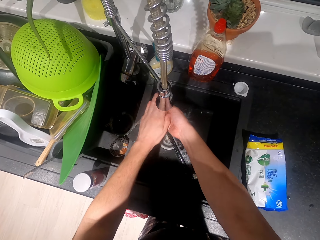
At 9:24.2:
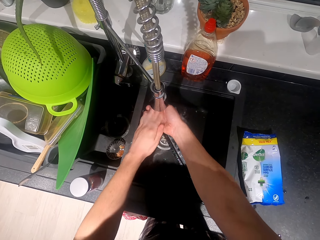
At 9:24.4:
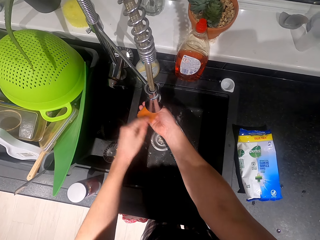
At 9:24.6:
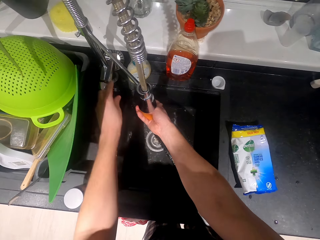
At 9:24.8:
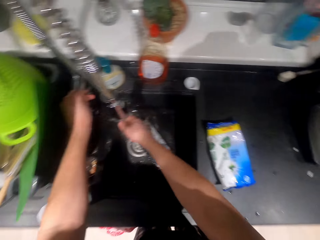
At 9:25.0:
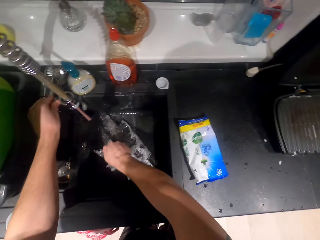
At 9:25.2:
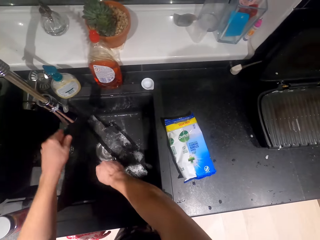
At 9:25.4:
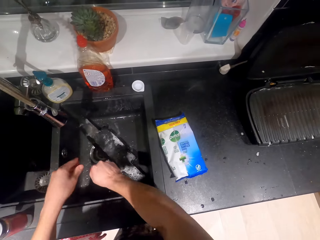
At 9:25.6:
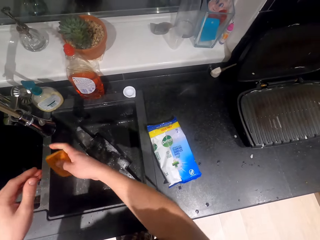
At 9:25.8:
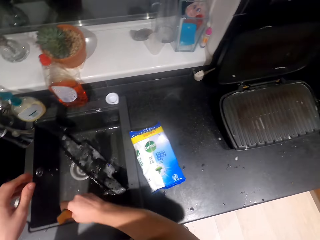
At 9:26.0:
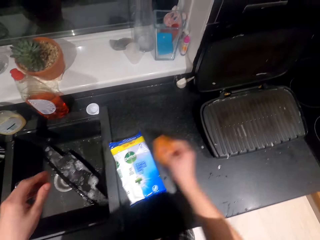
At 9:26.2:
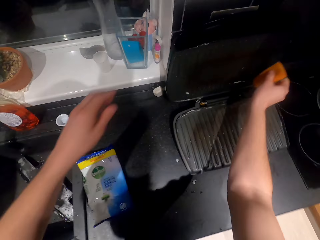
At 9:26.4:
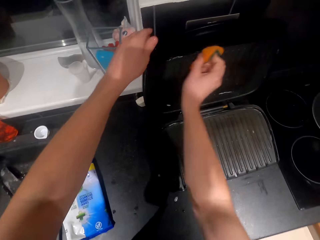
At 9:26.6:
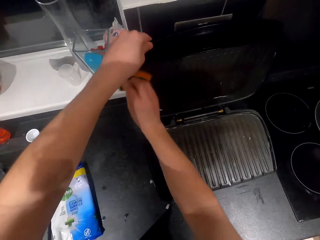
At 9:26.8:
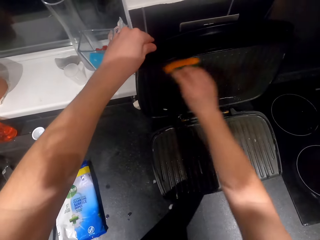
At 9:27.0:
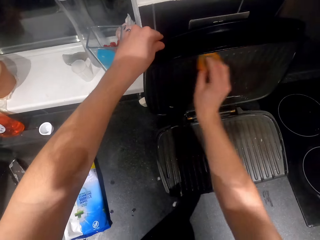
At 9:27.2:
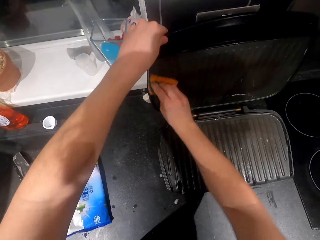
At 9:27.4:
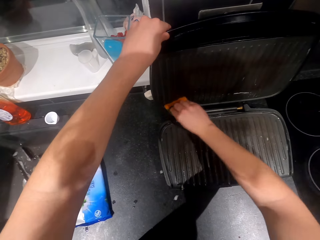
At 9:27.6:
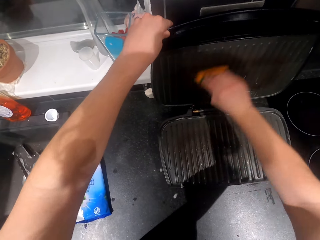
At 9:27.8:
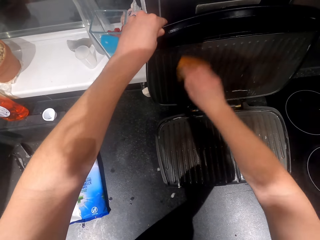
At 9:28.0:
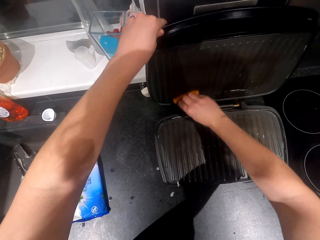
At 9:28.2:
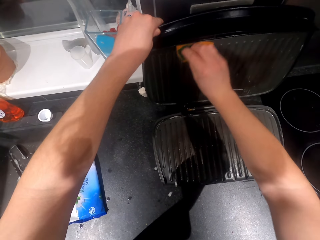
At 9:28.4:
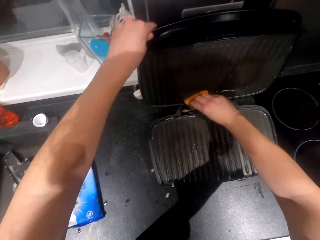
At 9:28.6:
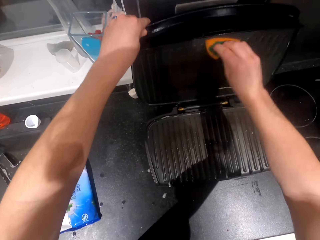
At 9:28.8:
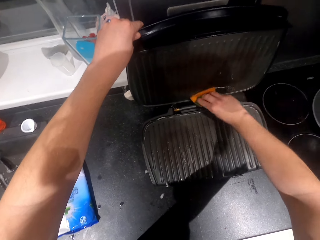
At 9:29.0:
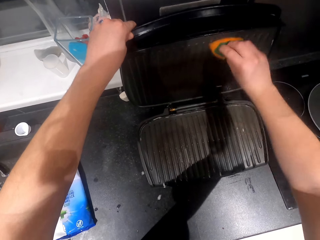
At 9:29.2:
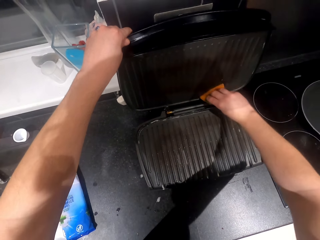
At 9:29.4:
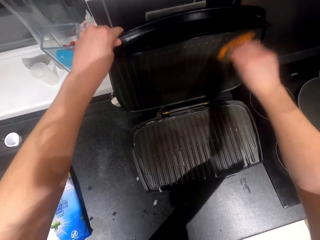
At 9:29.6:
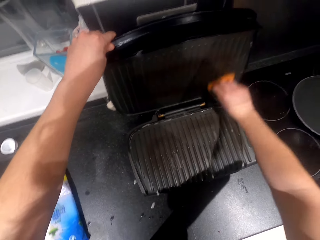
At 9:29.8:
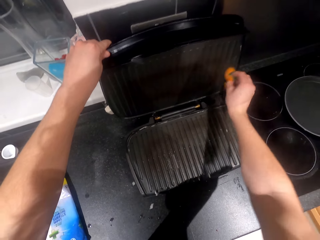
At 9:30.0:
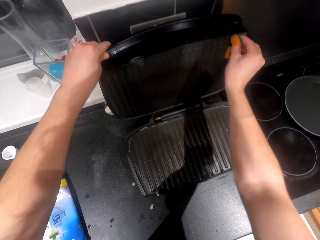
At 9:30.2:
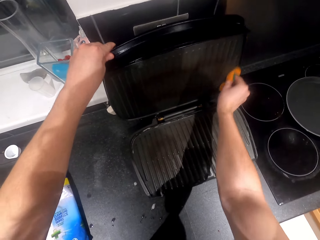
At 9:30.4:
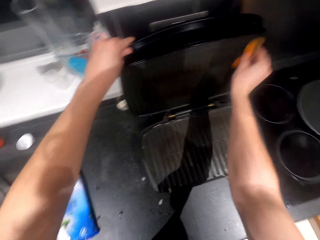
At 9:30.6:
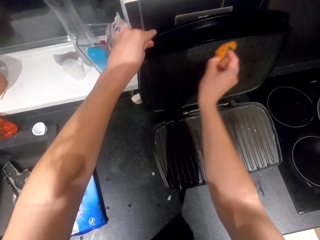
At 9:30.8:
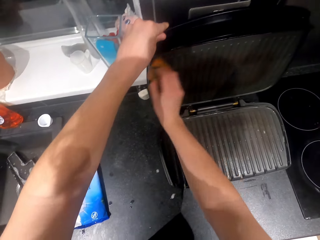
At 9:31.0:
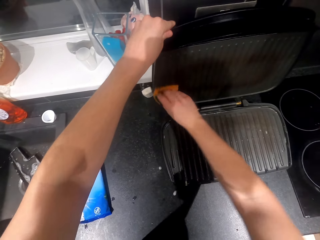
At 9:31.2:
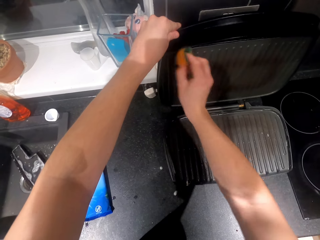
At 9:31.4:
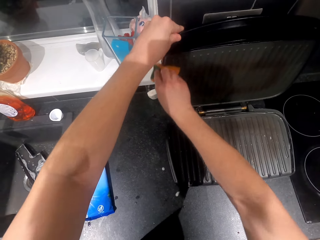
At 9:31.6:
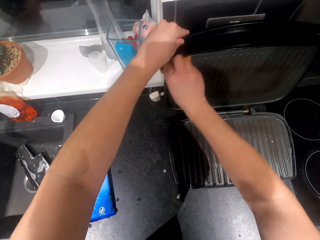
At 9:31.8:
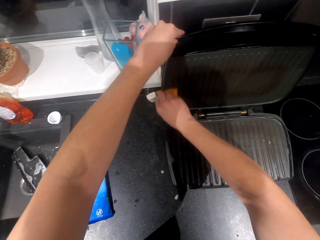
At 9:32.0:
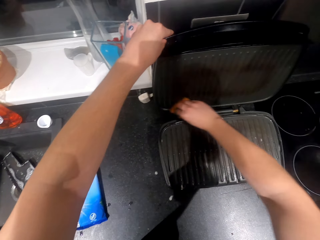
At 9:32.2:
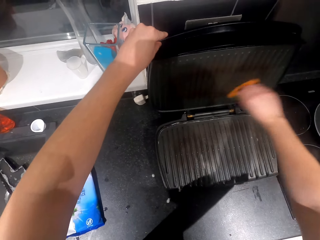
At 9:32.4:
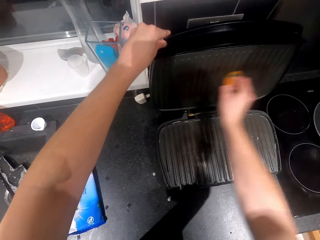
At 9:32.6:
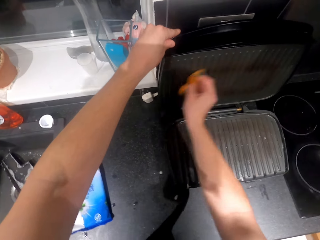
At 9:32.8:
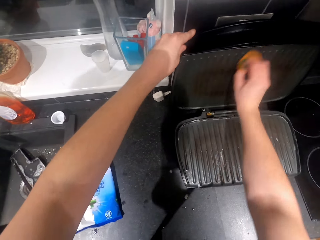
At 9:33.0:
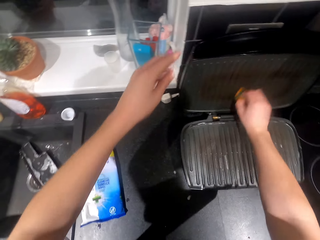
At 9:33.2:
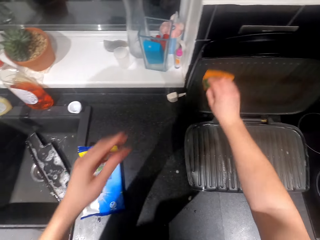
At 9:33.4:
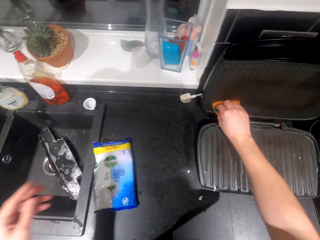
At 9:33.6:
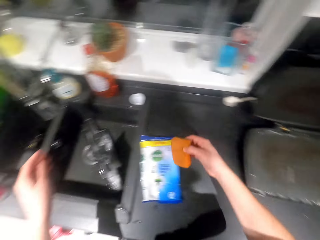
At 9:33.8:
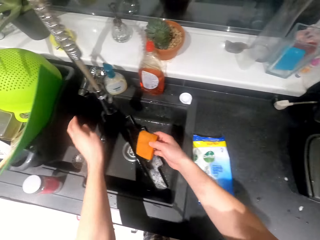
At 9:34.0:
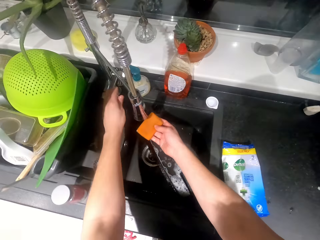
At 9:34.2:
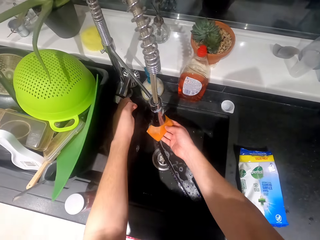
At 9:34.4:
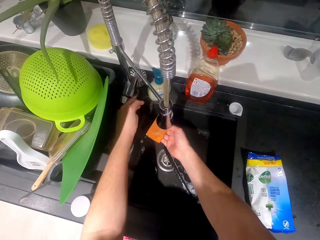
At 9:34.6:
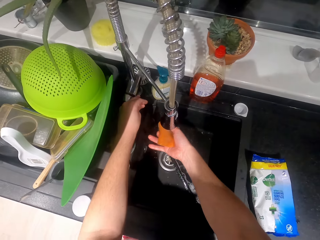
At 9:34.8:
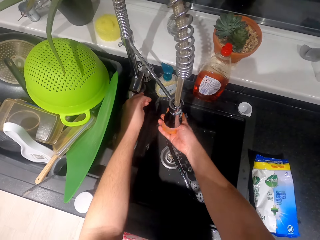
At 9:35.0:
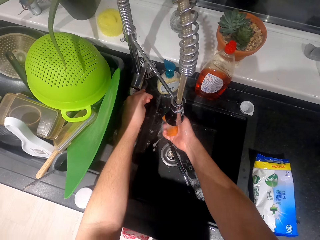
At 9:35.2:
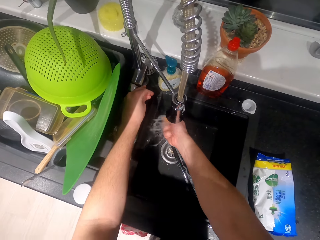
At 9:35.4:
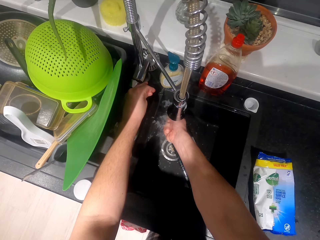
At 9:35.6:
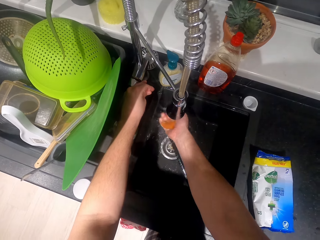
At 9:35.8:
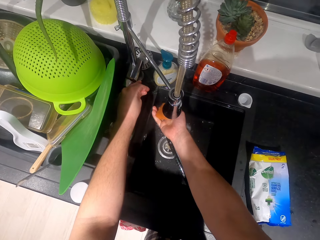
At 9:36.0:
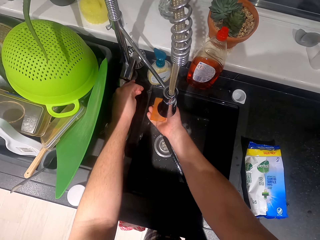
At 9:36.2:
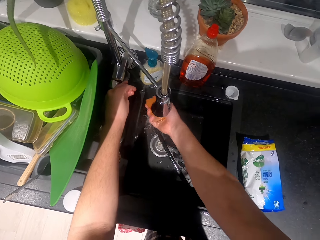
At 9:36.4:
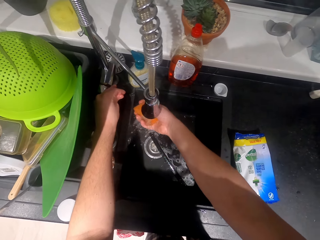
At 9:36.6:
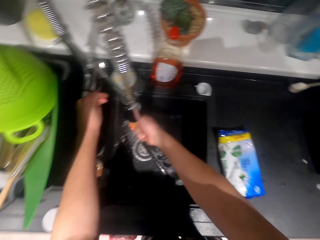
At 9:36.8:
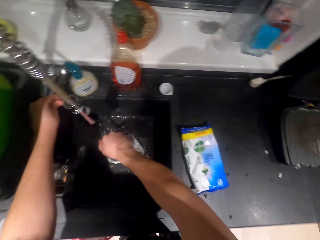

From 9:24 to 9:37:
The camera wearer closes the water tap. They squeeze the sponge. They scrub the sandwich maker. They open the water tap. They wash the sponge in the sink.

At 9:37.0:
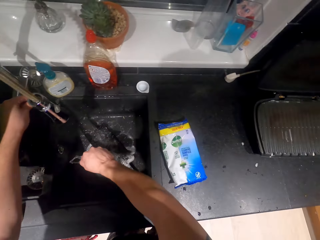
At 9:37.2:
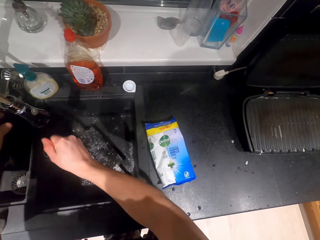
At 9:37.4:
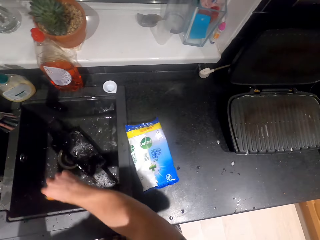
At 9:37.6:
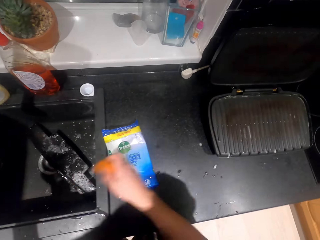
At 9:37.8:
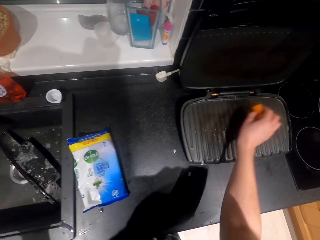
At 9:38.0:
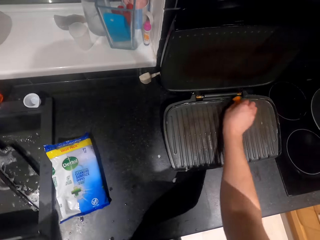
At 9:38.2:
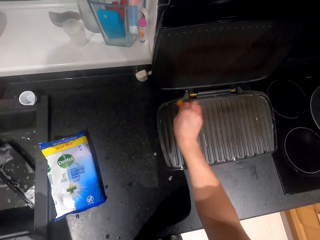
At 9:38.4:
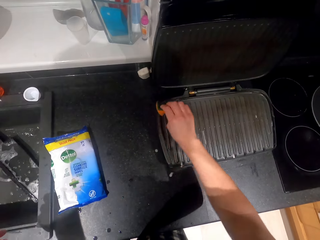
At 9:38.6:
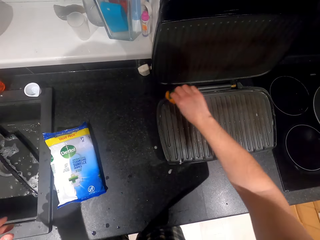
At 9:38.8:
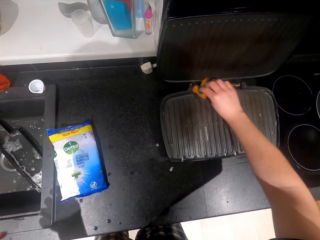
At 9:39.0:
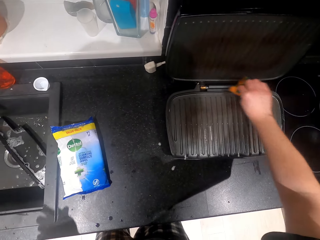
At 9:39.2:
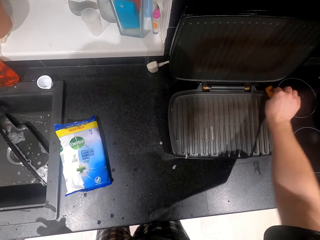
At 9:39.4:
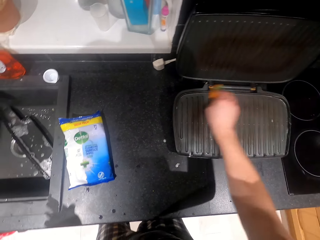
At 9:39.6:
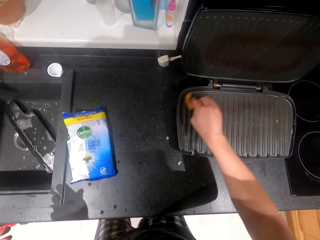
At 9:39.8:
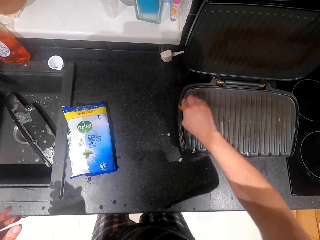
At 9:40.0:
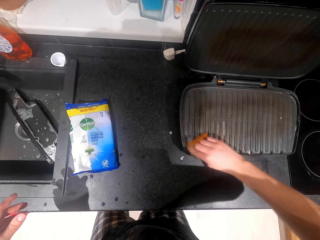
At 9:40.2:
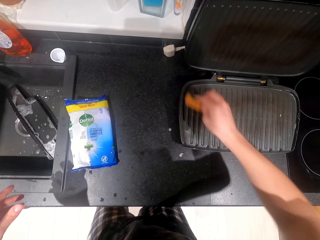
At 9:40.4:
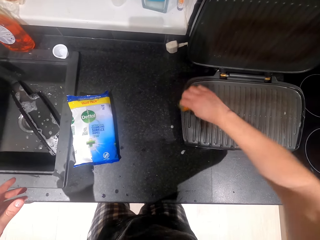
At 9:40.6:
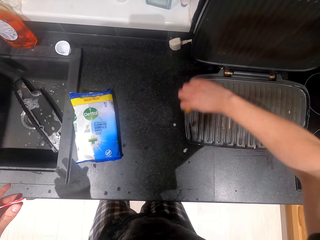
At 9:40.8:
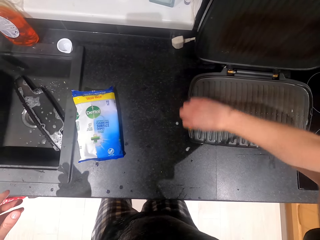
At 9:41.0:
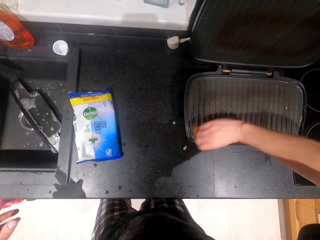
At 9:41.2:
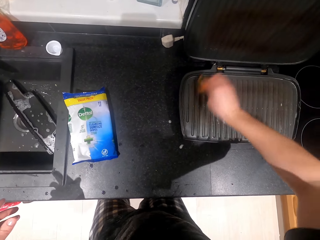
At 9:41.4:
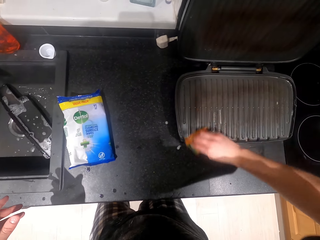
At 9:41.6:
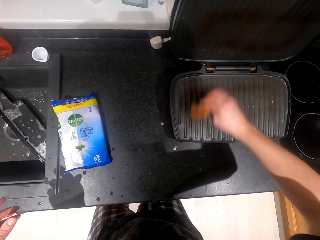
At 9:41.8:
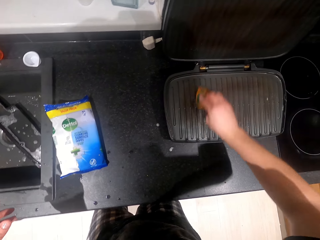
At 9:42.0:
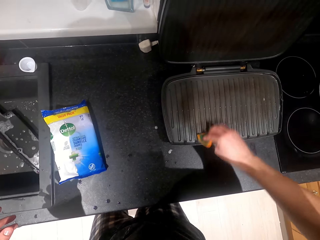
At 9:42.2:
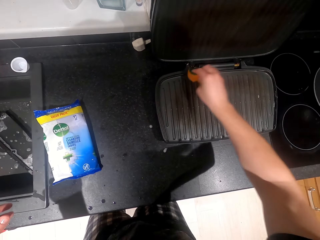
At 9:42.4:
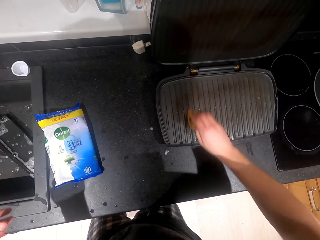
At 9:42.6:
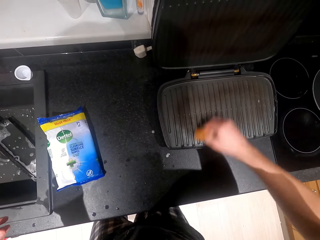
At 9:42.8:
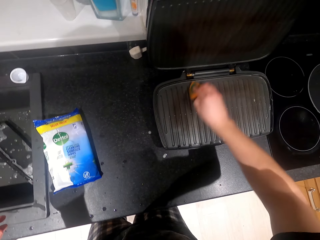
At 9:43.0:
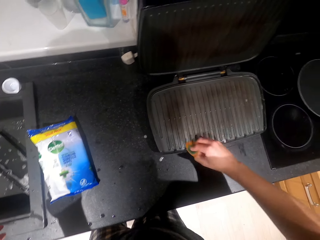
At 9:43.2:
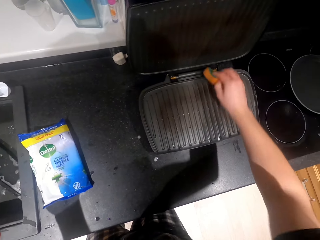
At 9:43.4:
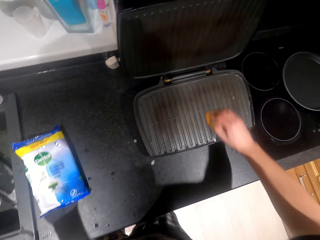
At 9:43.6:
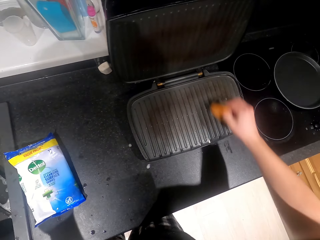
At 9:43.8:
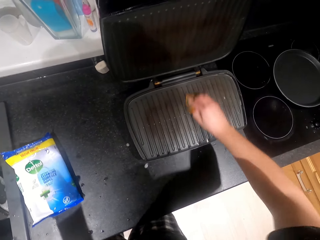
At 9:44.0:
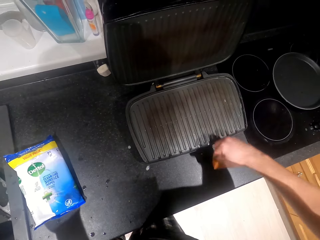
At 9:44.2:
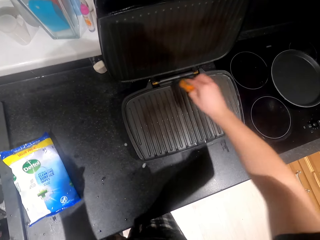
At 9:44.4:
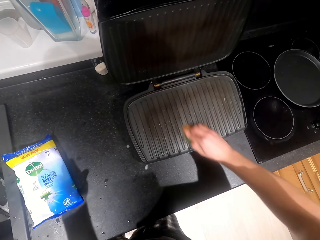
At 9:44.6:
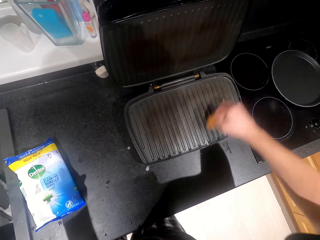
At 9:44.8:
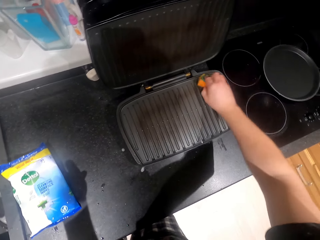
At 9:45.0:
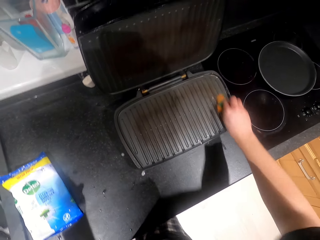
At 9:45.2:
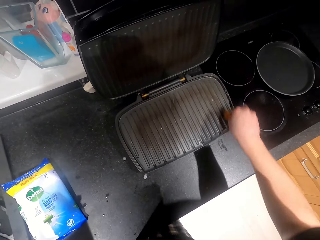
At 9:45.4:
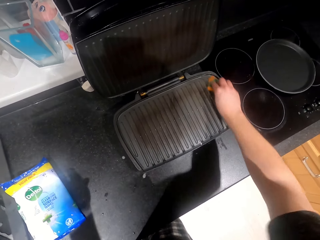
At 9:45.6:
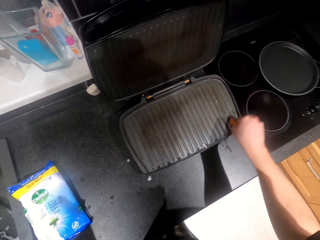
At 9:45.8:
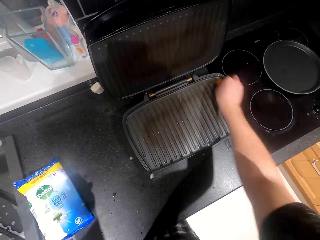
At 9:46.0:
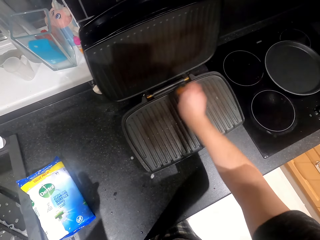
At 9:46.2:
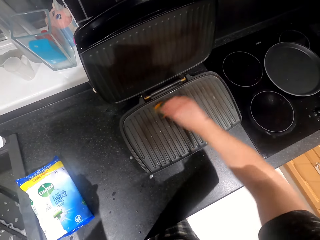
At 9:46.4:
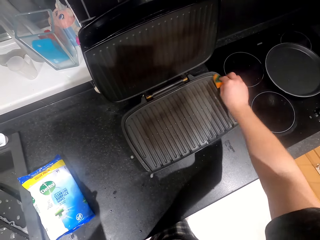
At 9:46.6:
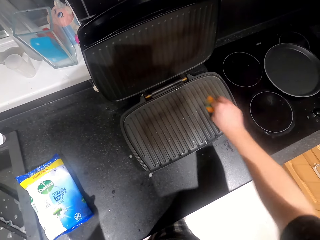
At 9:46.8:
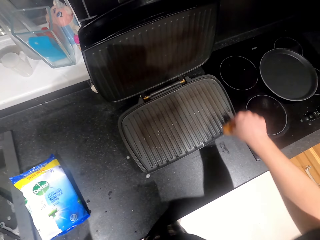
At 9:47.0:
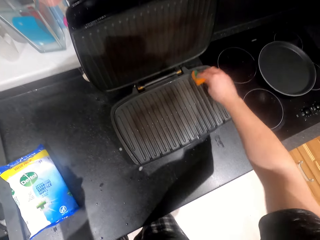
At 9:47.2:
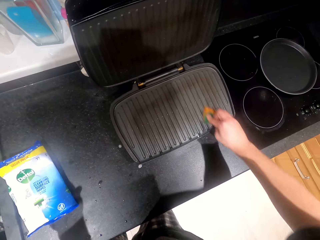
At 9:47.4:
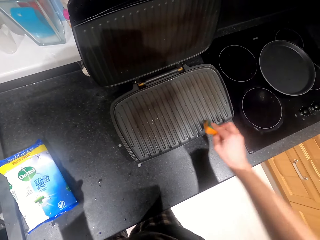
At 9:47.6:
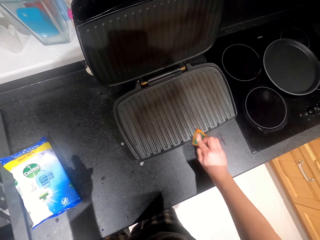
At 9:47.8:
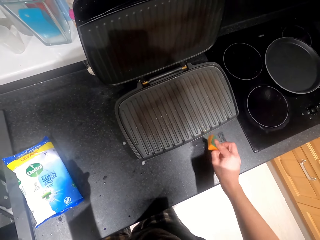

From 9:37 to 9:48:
The camera wearer squeezes the sponge. They wipe the sandwich maker.
